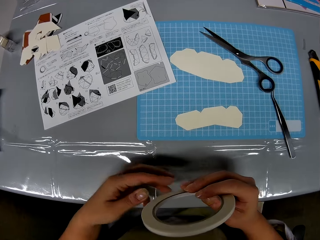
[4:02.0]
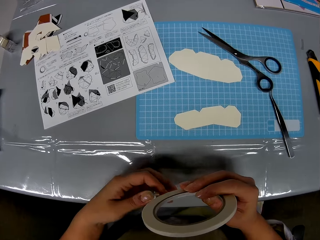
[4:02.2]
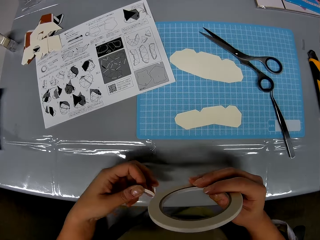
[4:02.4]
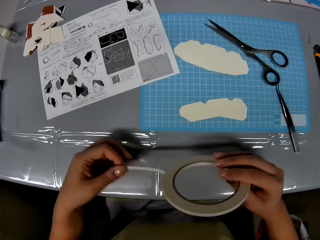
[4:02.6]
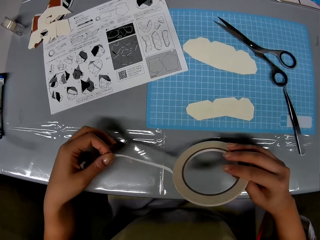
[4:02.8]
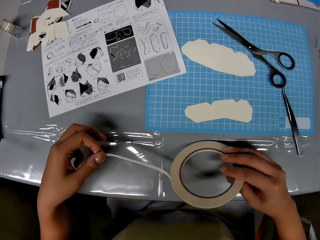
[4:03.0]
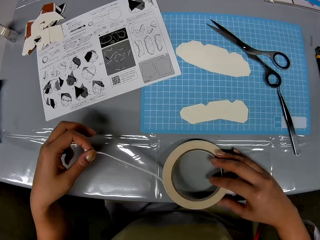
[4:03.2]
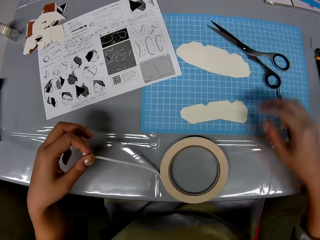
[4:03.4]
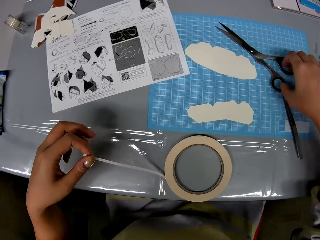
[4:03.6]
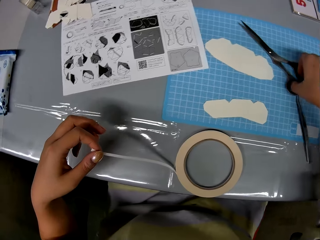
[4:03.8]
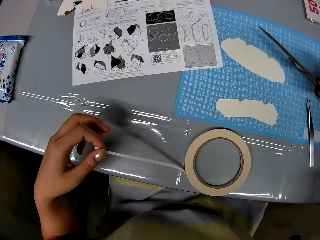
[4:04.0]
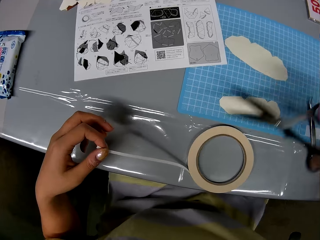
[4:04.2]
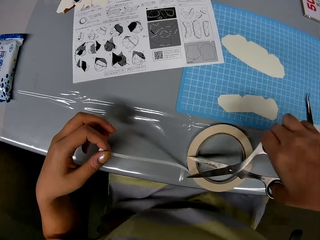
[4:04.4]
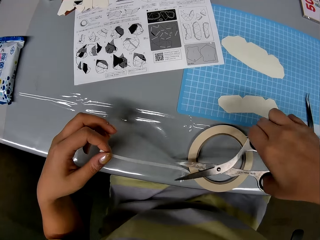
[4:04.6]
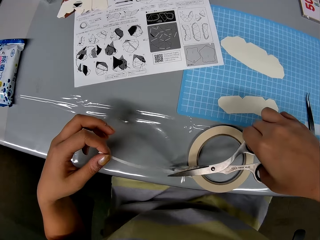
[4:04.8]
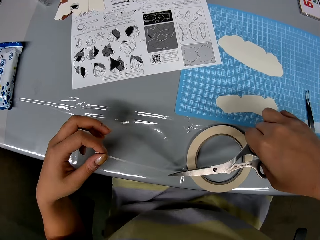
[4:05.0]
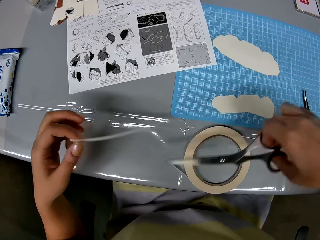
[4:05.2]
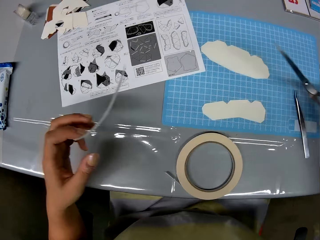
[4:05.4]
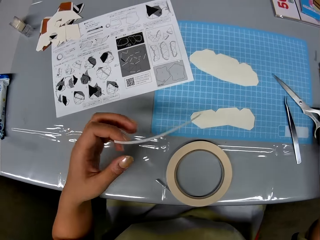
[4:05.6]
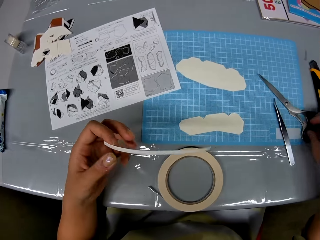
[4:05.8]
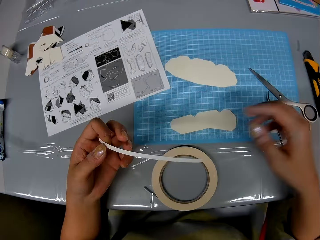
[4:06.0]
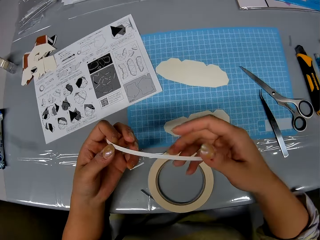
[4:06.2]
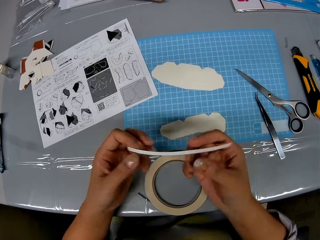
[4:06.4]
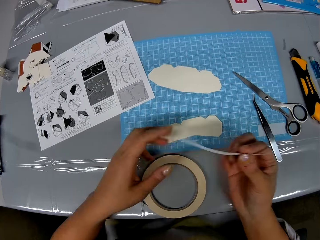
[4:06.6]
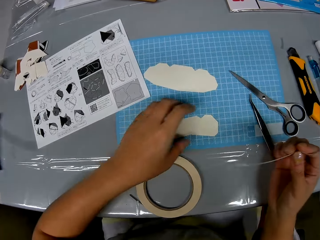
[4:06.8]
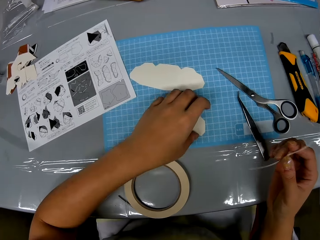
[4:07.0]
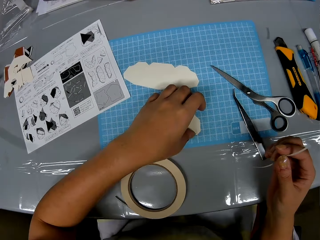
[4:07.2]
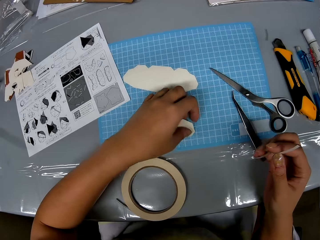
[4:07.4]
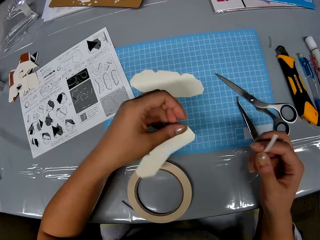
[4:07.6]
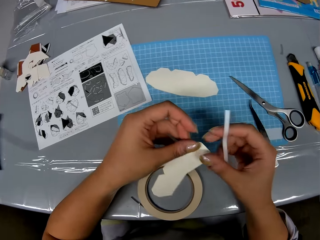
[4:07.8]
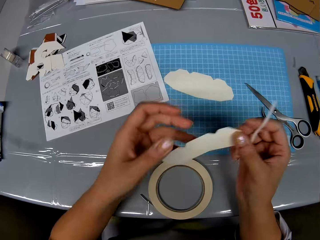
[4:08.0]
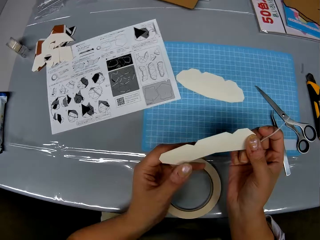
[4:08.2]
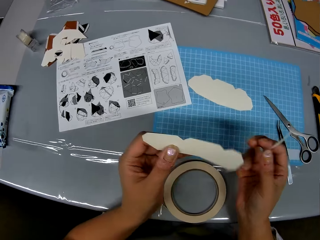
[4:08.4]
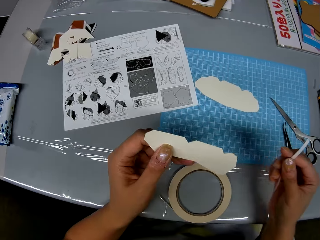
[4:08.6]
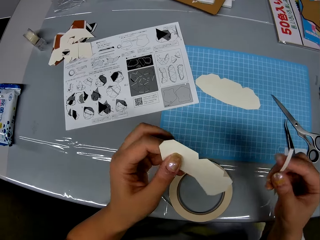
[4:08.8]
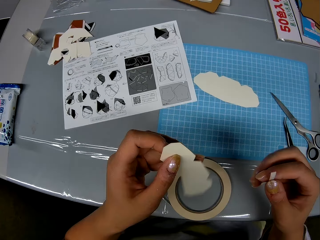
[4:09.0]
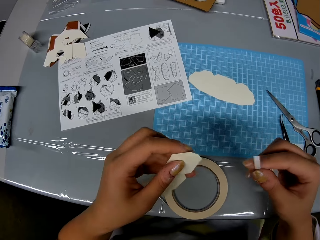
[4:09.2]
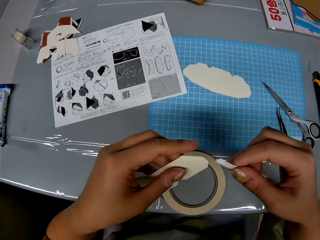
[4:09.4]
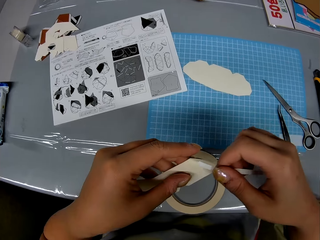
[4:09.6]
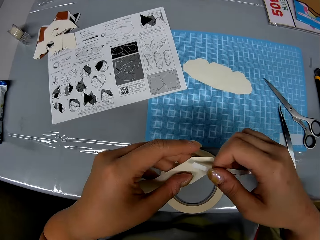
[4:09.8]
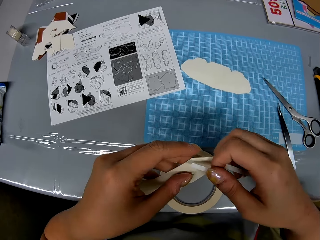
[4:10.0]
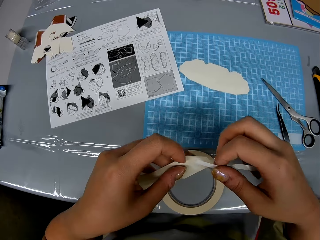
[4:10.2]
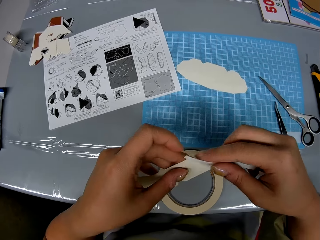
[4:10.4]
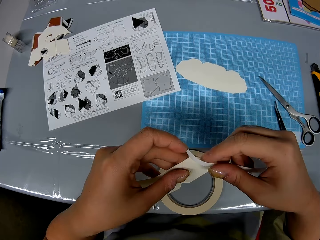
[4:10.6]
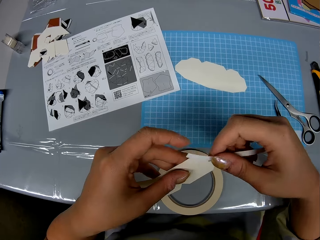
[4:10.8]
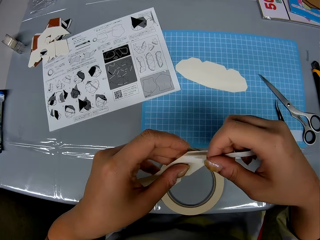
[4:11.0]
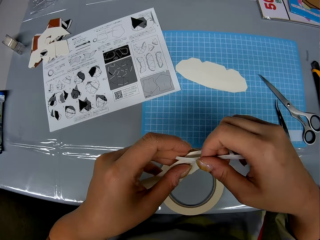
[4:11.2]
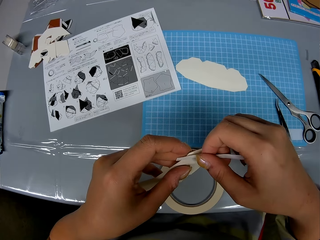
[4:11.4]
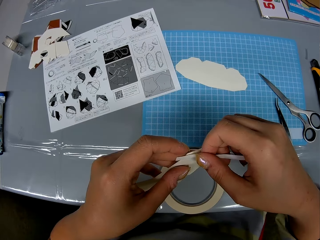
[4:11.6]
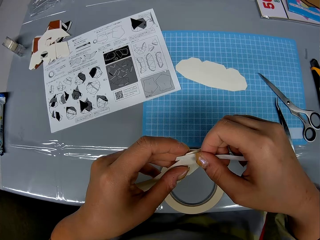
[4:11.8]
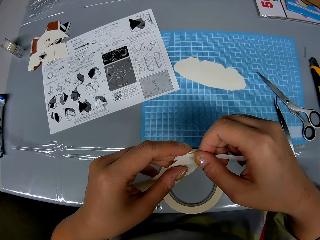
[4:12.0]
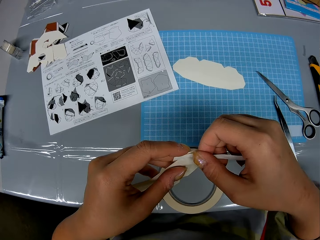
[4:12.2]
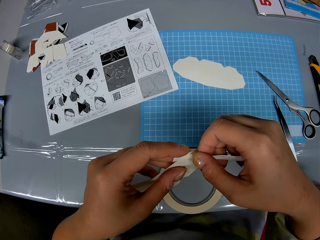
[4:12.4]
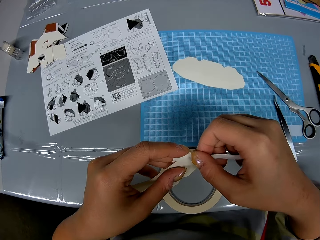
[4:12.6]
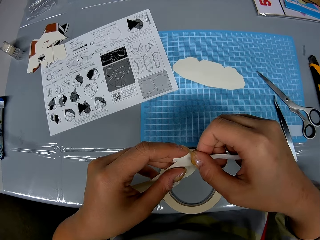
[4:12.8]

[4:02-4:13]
The camera wearer opens the tape. They peel the tape. They put down the tape. They pick up the scissors from the table. They cut the tape with the scissors. They drop the scissors on the table. They hold the tape with the right hand. They pick up a piece of craft. They place the tape on the piece of craft.

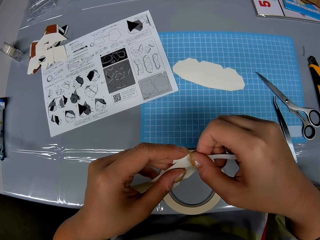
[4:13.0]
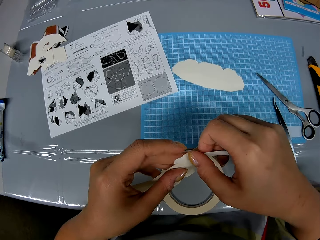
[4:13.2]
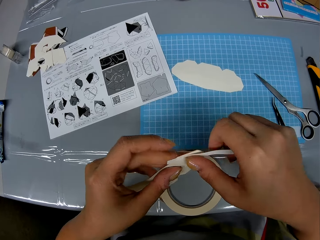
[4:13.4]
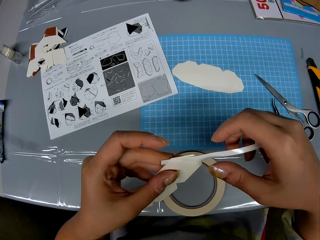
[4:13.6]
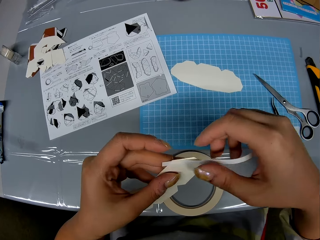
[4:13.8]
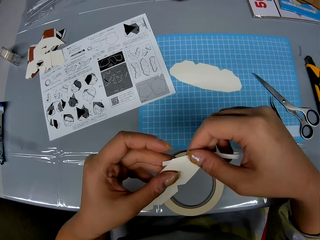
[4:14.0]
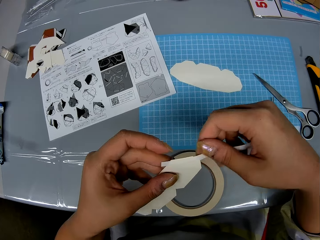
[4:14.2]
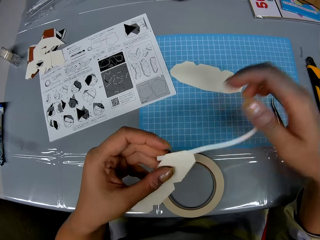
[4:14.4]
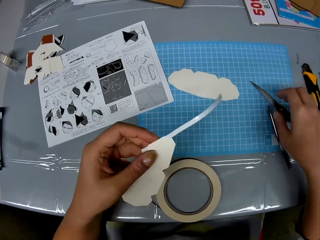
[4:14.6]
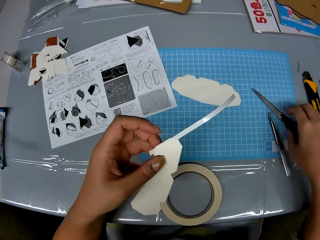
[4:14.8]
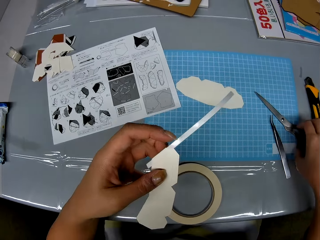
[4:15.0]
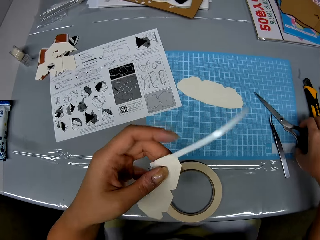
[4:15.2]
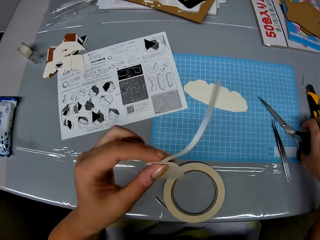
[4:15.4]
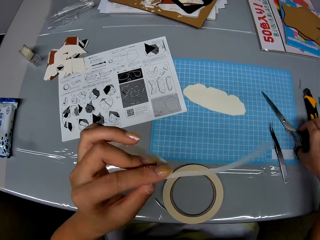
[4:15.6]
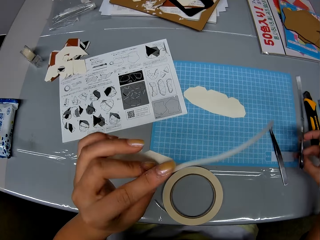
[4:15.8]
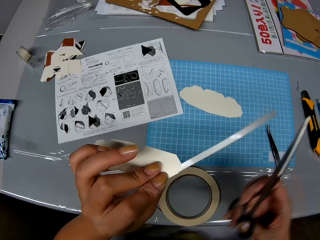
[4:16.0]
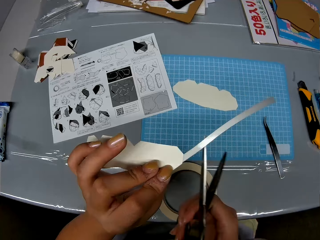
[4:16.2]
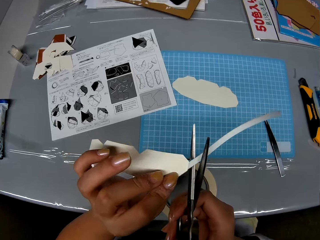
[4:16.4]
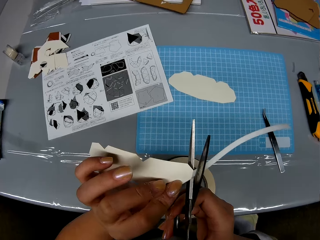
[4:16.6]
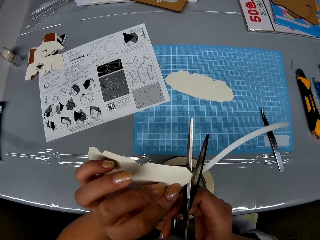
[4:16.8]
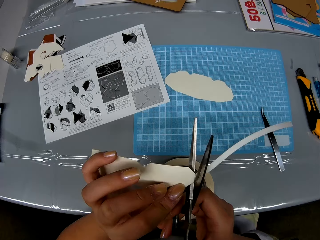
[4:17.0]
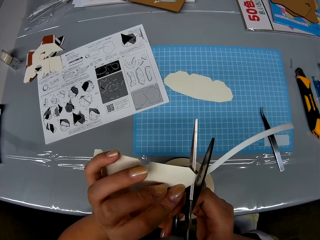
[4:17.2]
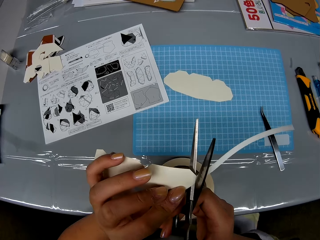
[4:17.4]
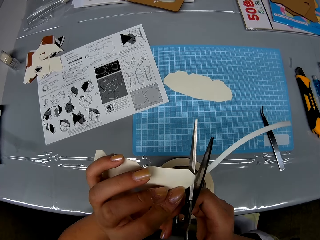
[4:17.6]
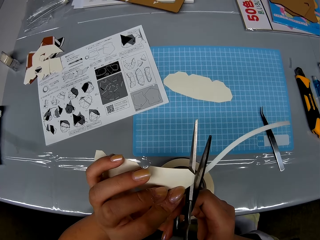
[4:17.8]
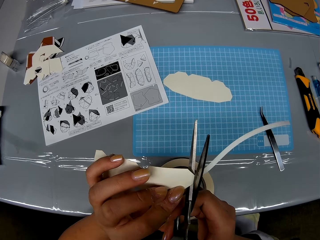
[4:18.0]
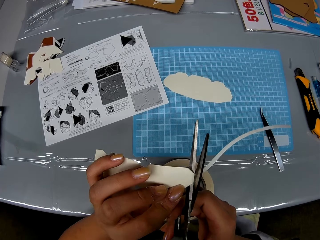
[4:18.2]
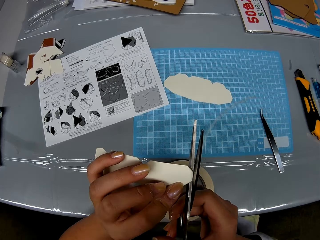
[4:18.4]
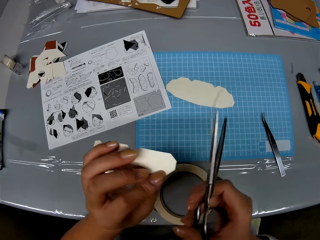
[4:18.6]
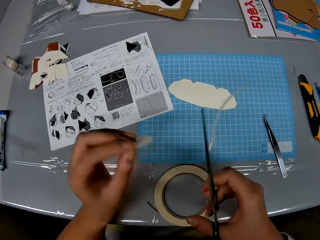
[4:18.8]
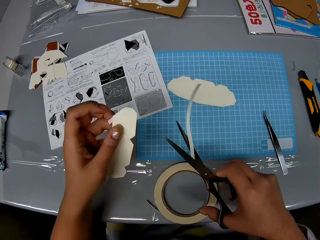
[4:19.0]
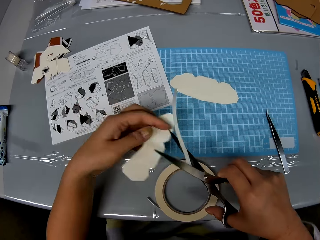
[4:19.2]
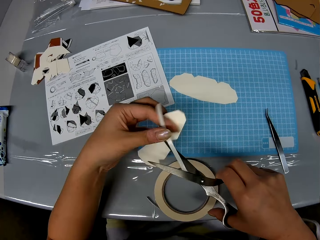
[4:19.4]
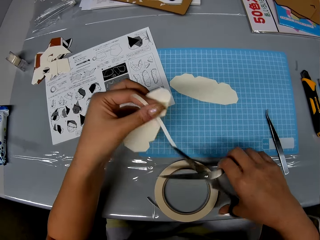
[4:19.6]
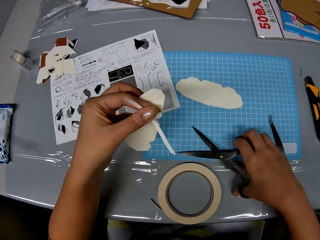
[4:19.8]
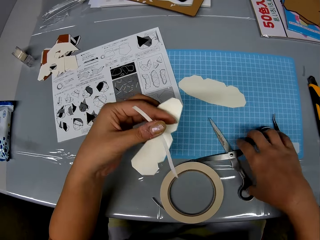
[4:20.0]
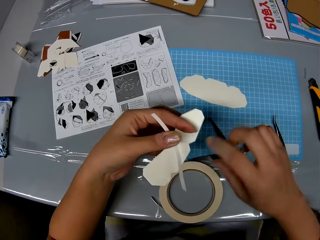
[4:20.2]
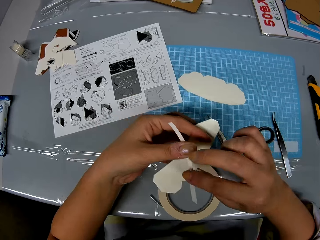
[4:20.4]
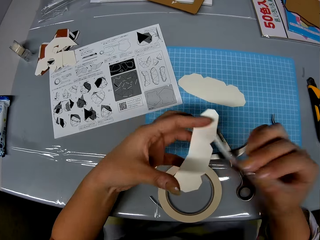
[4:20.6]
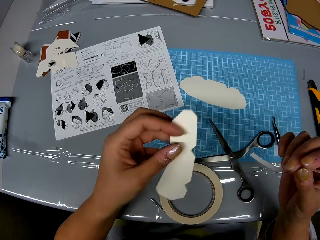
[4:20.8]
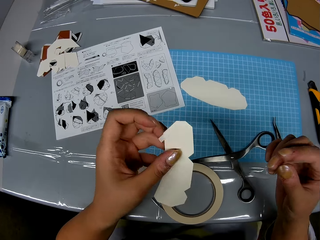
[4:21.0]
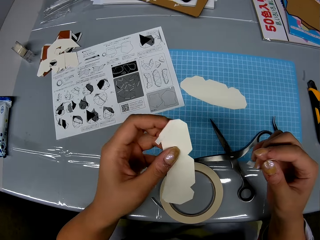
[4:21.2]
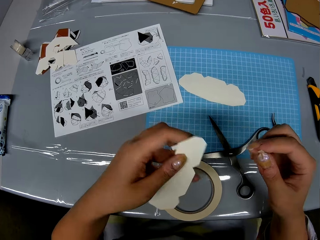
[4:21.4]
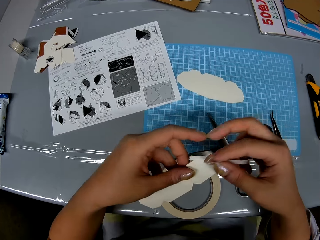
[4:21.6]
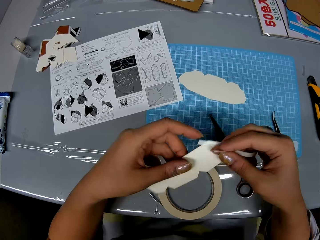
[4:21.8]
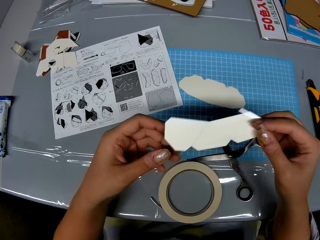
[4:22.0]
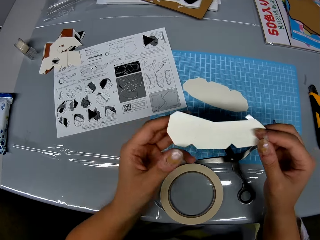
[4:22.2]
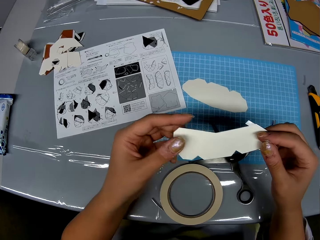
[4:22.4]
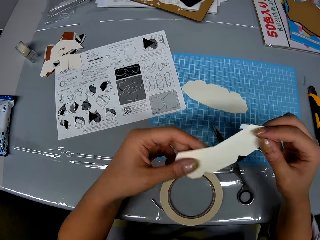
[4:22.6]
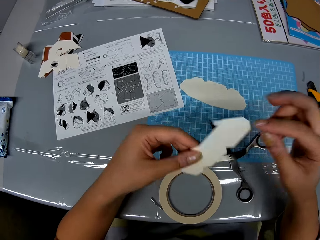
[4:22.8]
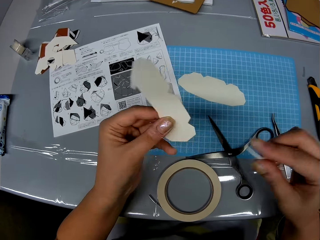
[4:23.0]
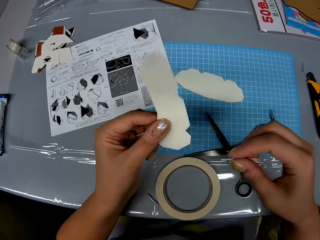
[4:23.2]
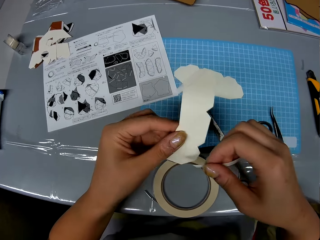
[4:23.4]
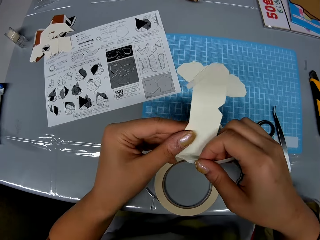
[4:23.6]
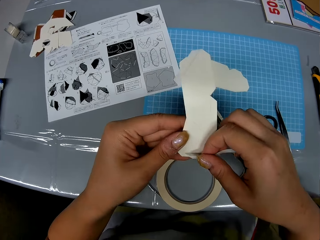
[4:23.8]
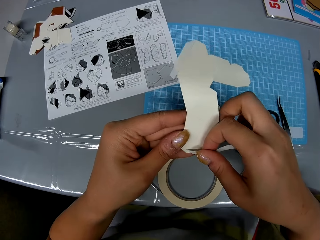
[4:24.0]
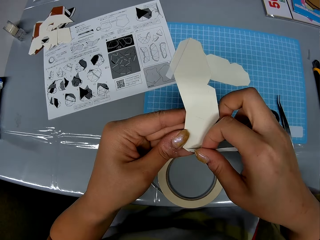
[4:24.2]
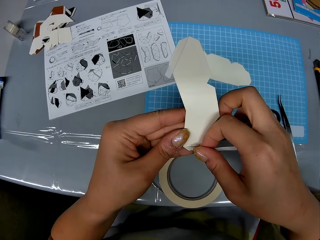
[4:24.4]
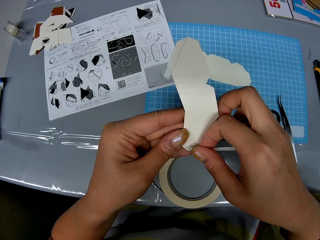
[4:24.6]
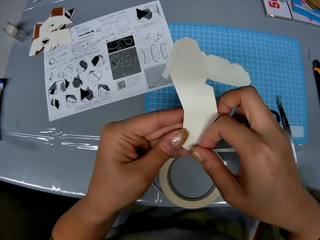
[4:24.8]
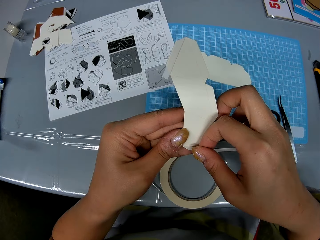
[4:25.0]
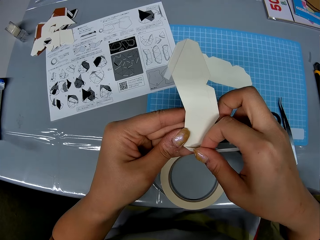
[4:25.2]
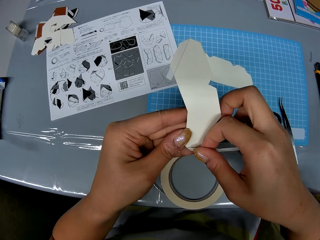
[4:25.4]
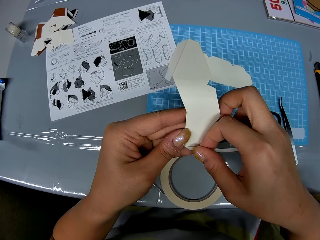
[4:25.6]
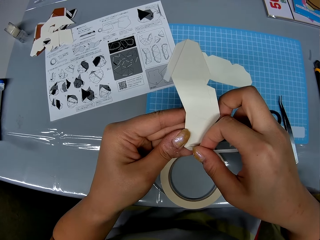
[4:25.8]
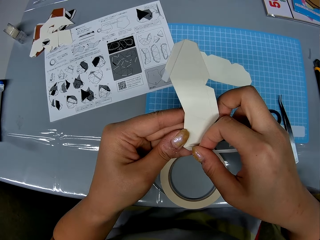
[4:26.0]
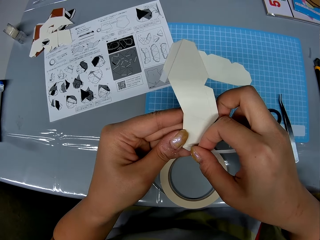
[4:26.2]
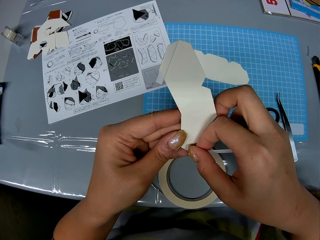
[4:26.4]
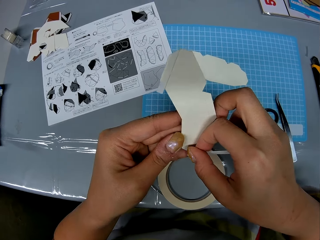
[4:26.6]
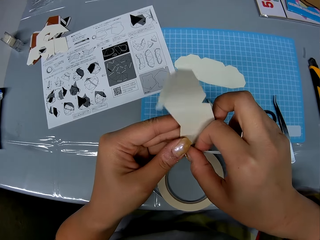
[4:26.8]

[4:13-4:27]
The camera wearer tapes the paper. They pick up the scissors. They turn the paper. They cut the tape with the scissors. They remove the tape from the scissors. They drop the scissors on the table. They pick up the tape with the right hand. They turn the paper. They place the tape on the piece of craft again.
